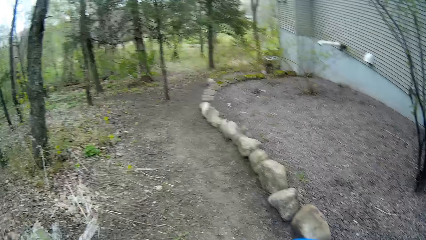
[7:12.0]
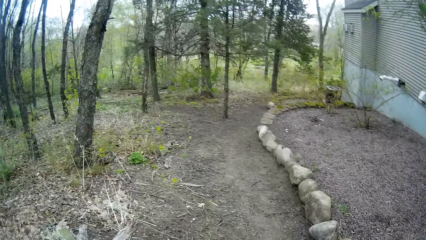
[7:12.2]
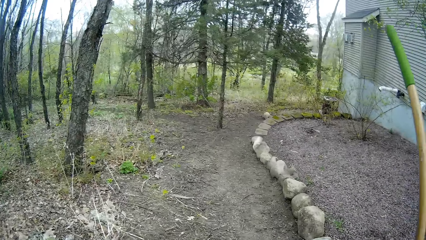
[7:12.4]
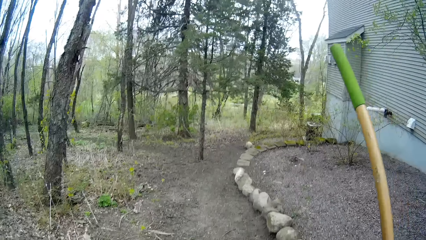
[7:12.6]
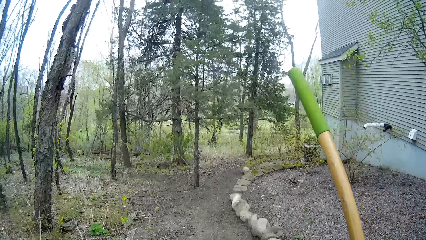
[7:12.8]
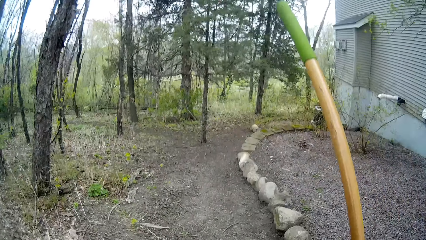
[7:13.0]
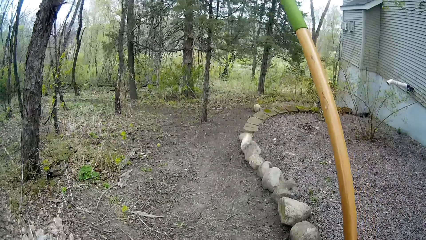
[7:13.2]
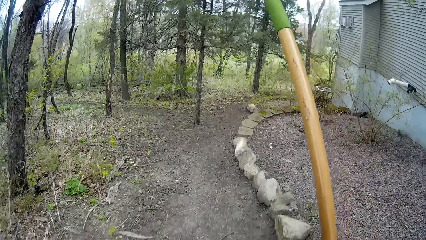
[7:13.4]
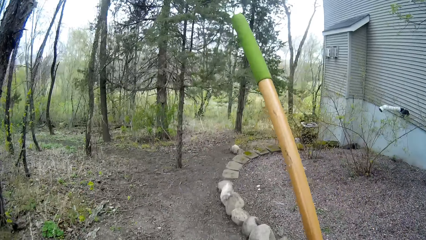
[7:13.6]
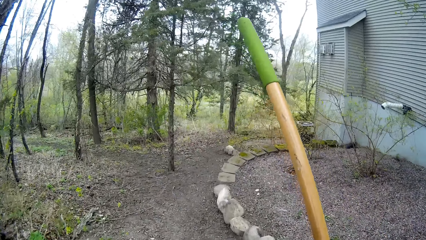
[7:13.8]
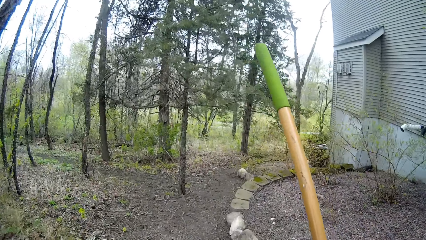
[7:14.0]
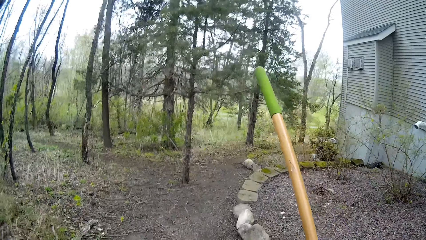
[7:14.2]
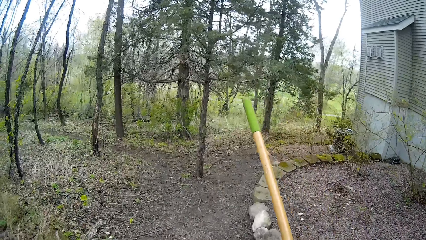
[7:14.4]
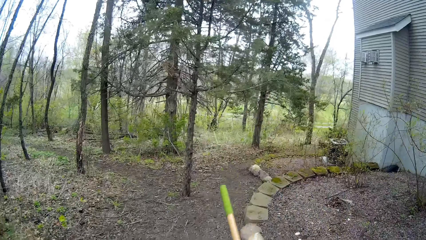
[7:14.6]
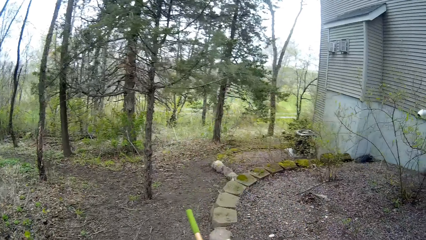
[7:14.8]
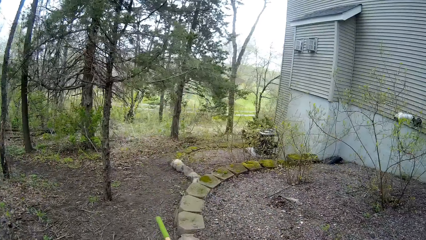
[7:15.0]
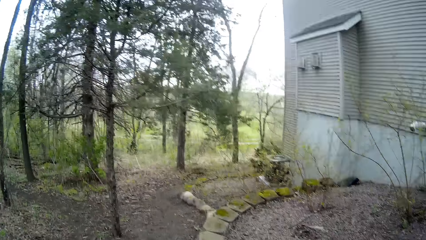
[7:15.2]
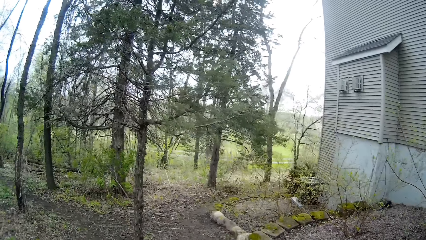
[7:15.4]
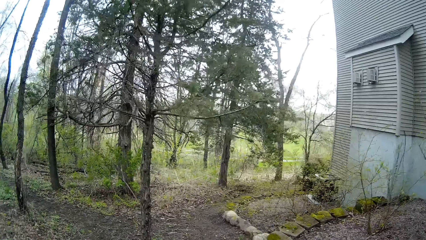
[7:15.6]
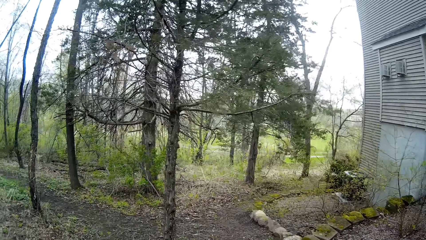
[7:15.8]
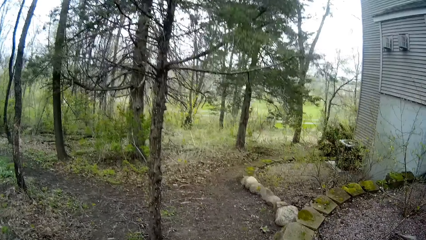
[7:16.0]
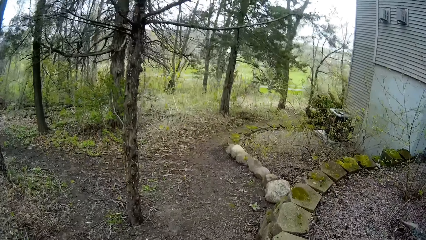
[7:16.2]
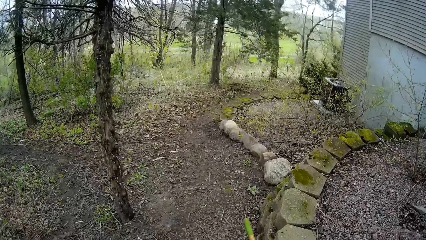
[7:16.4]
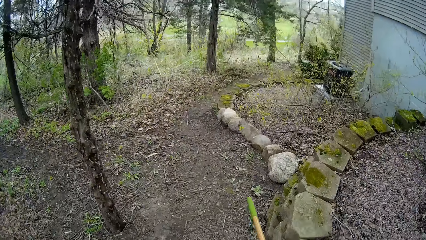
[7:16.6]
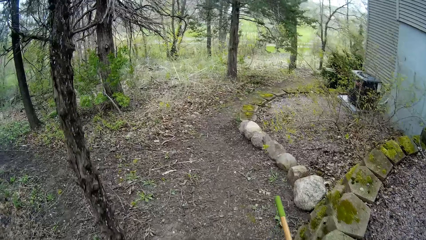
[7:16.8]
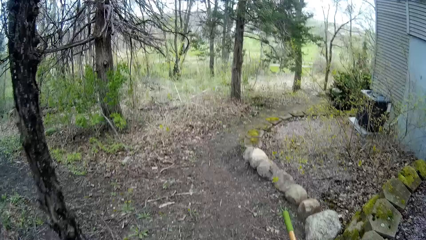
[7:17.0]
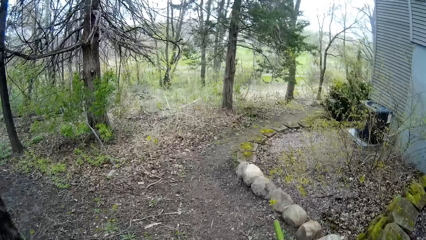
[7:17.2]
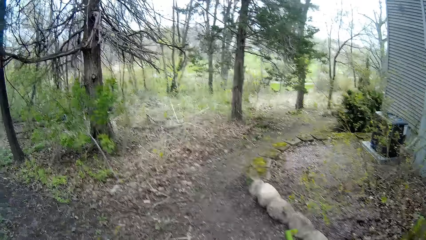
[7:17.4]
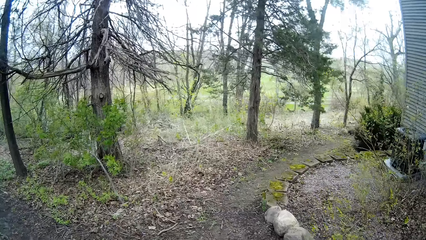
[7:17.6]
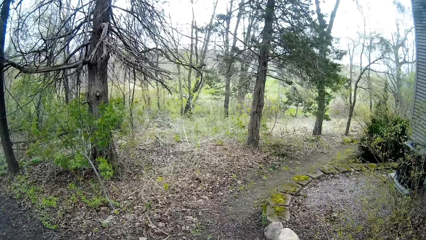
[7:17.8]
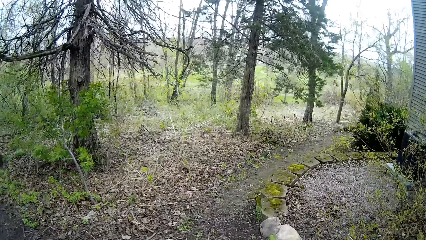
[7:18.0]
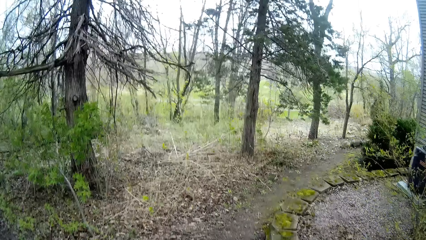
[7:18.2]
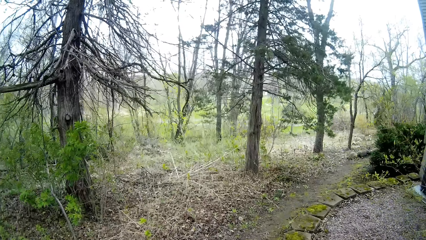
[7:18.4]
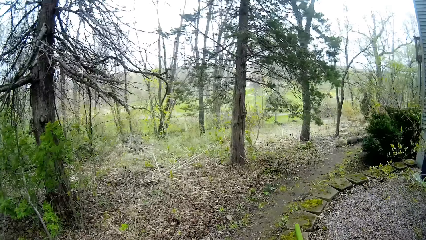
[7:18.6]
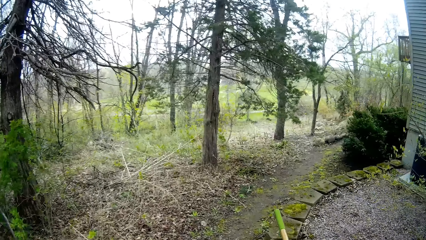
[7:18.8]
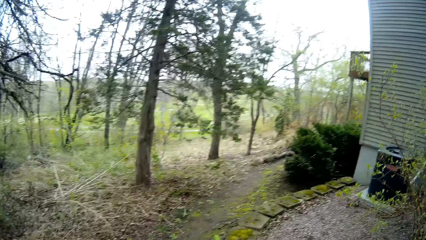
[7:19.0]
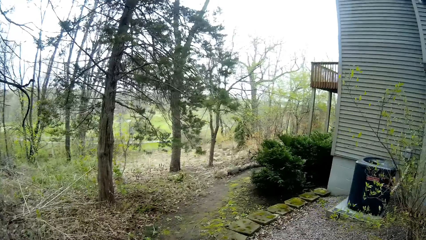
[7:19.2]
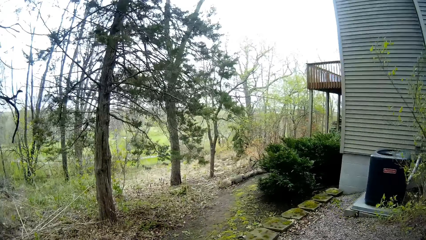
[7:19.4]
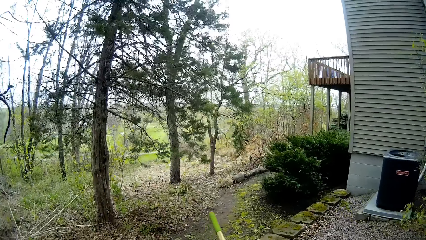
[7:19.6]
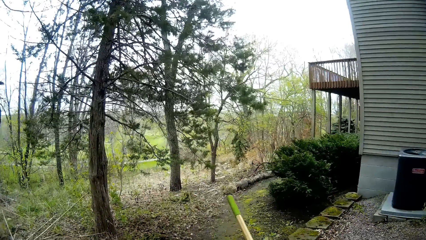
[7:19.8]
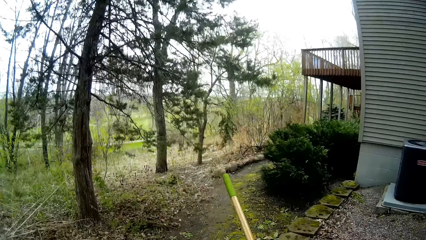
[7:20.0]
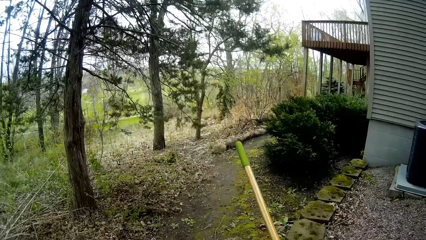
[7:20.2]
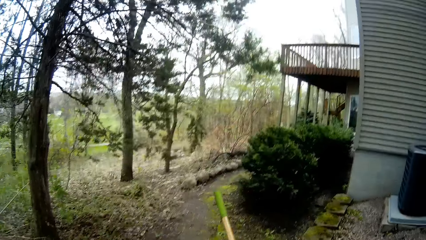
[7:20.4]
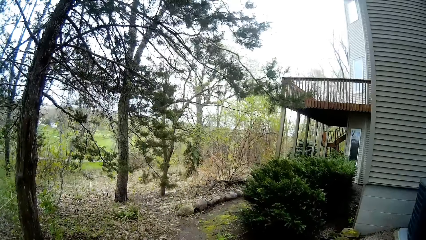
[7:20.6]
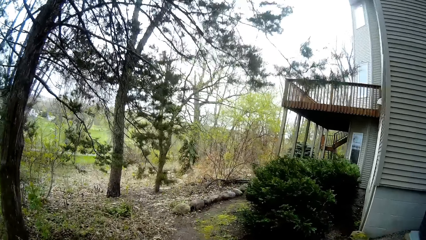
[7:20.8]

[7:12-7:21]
The camera wearer walks down a pathway in the backyard.

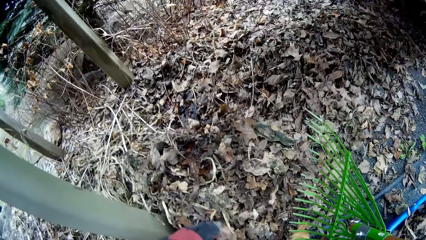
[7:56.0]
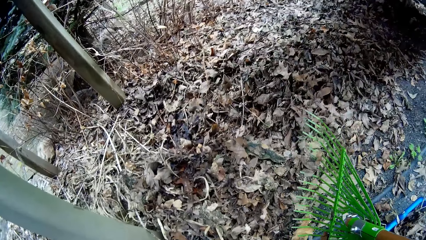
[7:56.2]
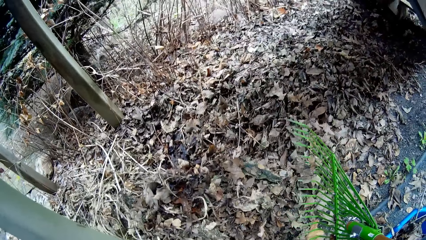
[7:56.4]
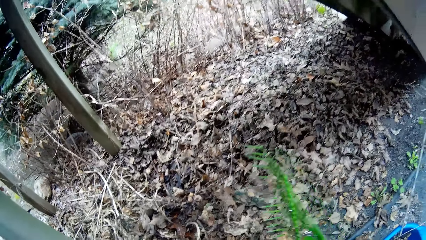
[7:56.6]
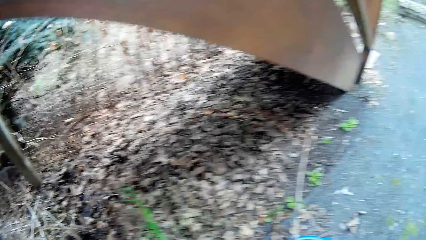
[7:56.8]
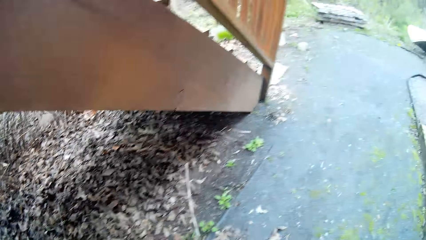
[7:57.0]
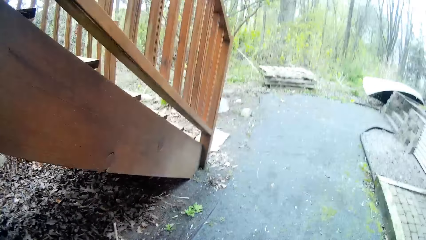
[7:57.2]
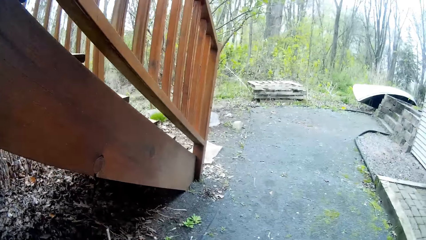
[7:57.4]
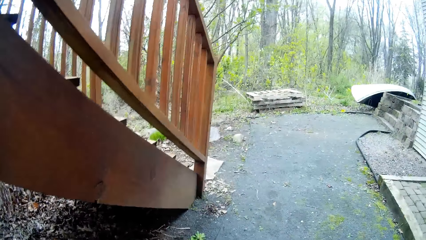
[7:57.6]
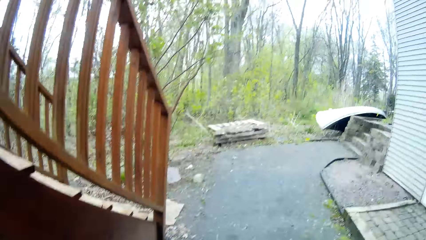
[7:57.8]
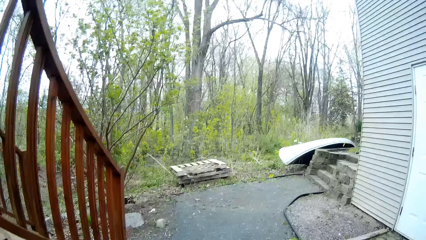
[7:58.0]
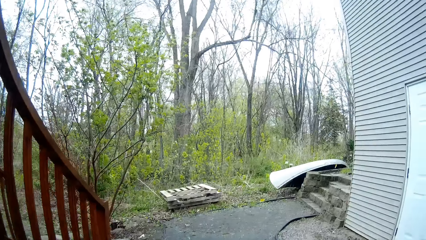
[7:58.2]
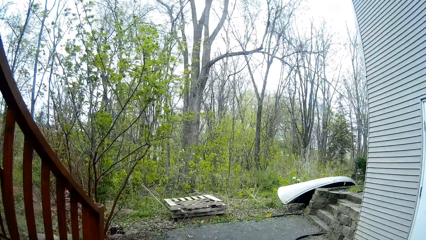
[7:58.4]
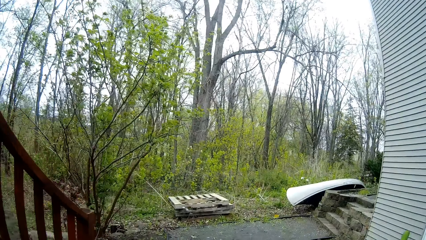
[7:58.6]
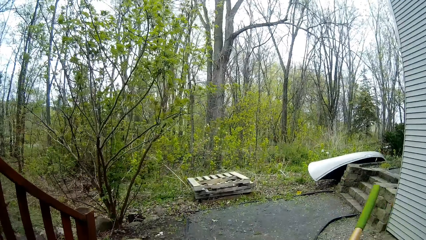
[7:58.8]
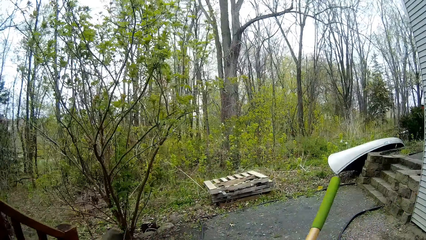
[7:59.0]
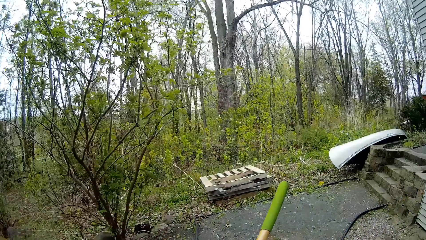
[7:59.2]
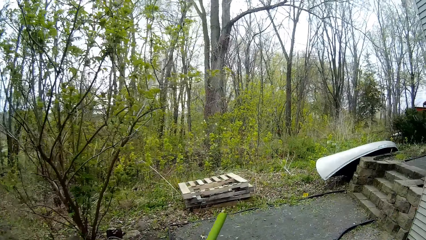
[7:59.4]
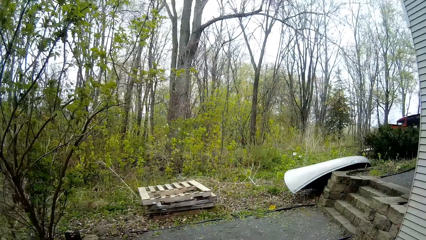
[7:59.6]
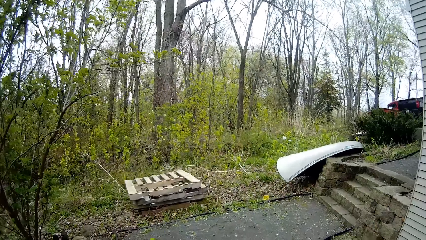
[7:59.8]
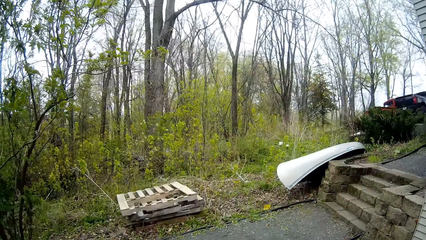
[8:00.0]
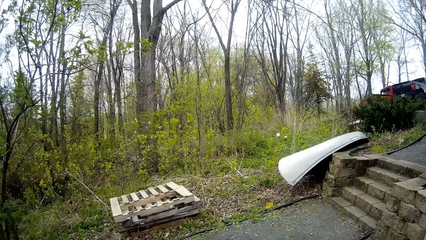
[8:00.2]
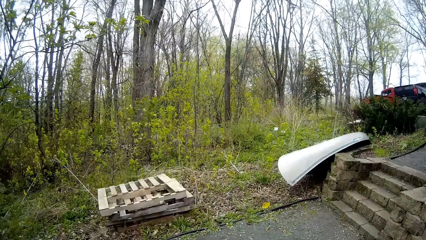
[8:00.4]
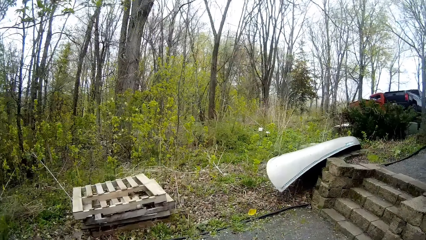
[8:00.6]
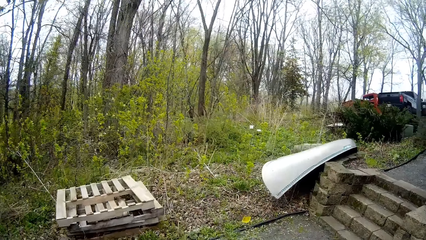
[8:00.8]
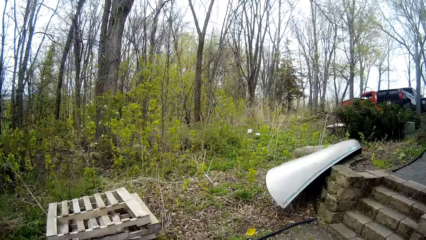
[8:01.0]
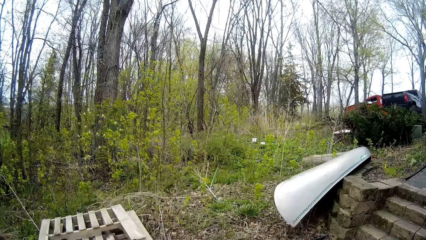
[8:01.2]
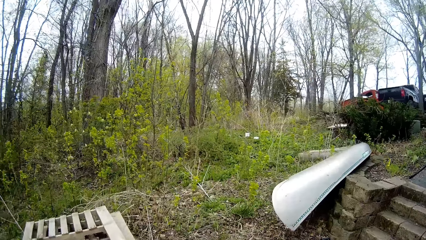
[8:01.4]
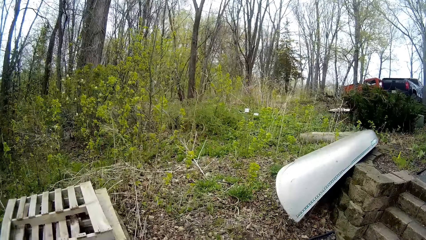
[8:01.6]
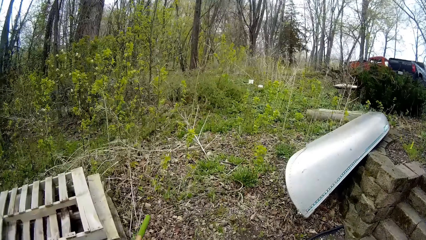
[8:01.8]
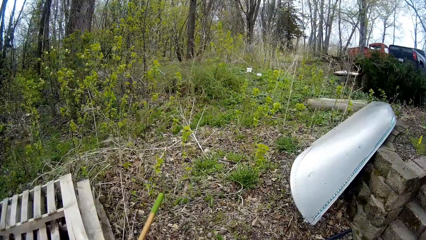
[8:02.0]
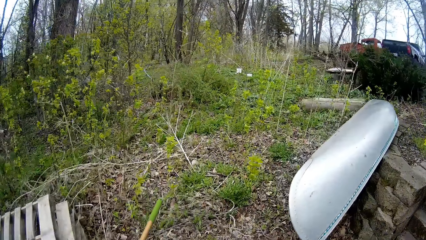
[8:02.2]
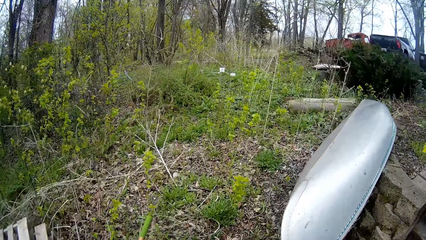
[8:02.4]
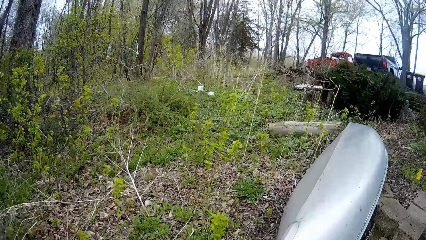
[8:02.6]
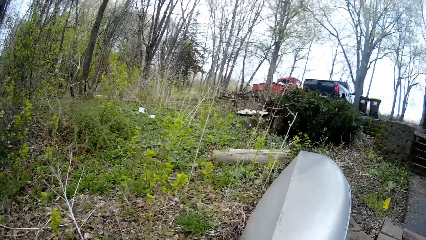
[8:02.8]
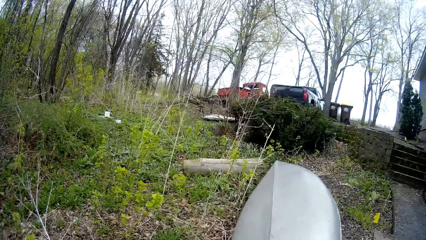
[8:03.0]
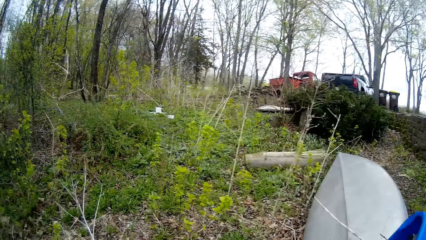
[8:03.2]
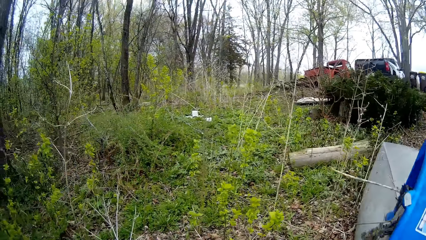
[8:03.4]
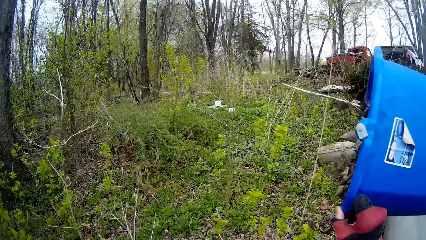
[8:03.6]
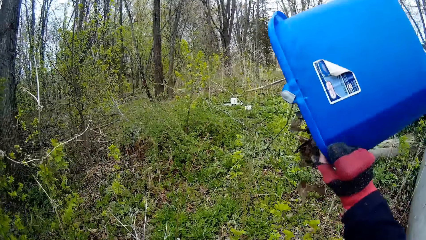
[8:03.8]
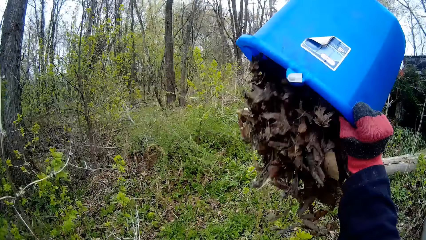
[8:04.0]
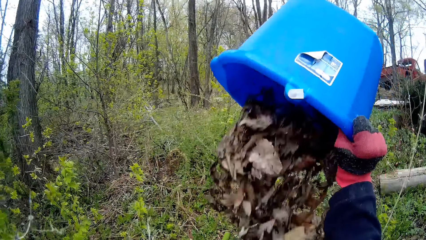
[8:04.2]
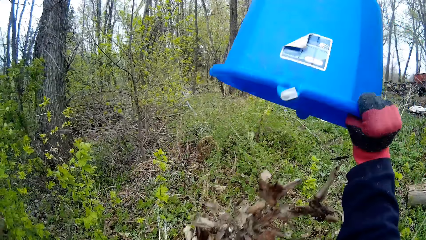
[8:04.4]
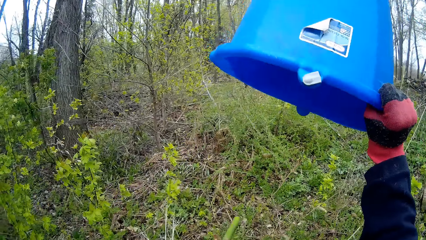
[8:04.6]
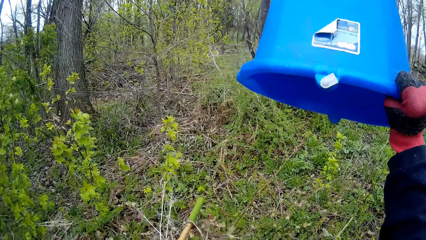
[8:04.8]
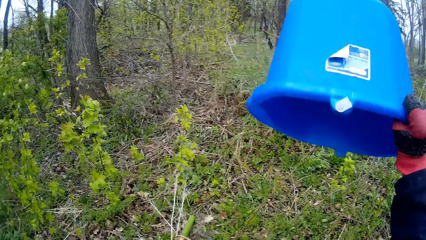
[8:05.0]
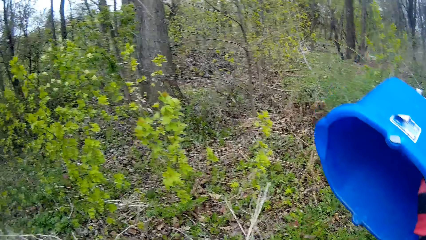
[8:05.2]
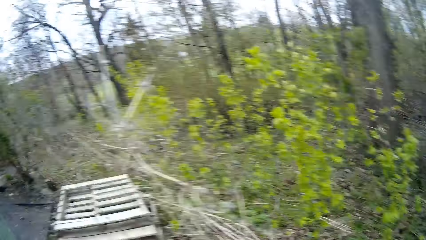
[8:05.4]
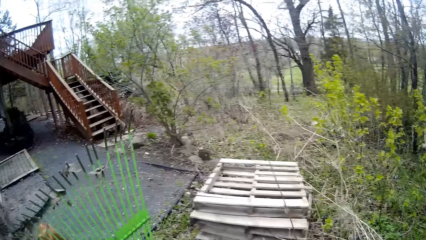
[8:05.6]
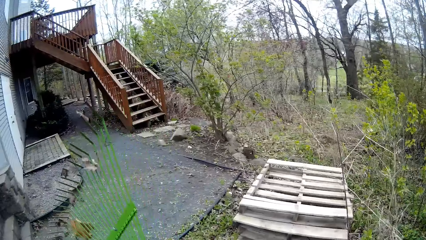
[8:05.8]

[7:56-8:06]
The camera wearer walks down the pathway in the backyard with the rake in her right hand. She pours the leaves out of the bucket into the bush with her right hand.
